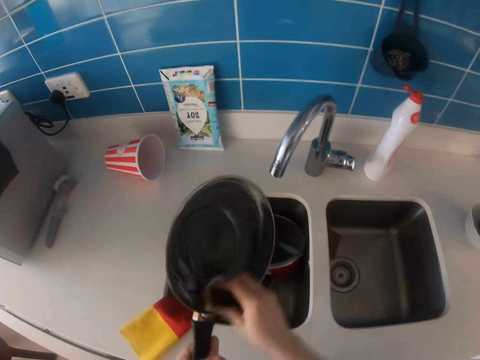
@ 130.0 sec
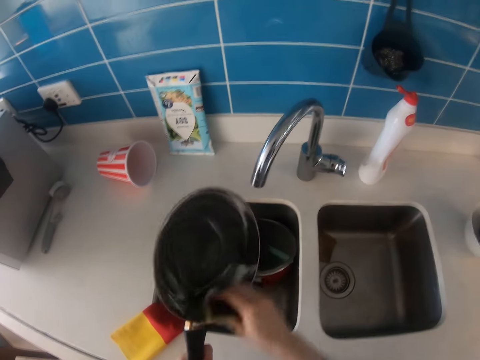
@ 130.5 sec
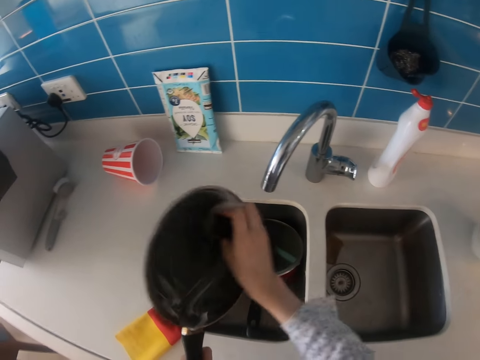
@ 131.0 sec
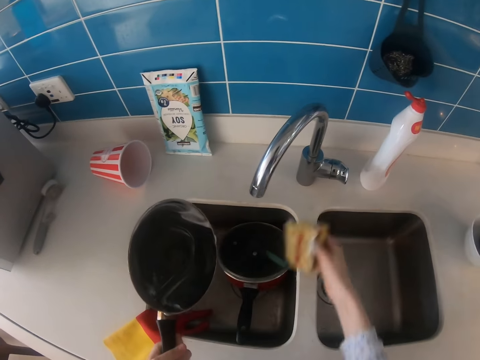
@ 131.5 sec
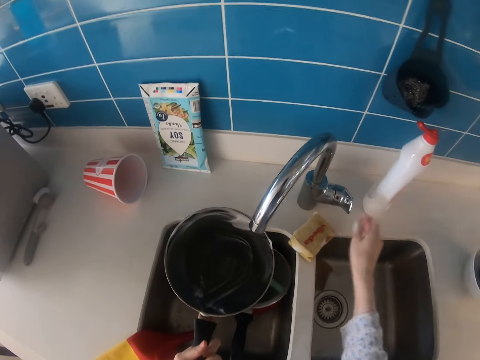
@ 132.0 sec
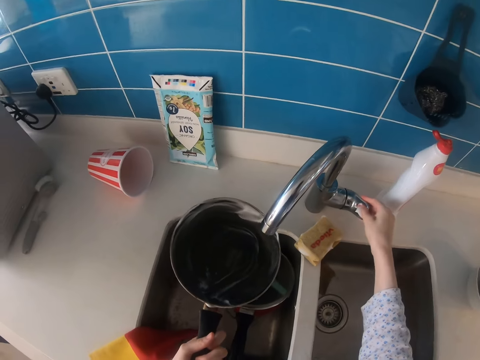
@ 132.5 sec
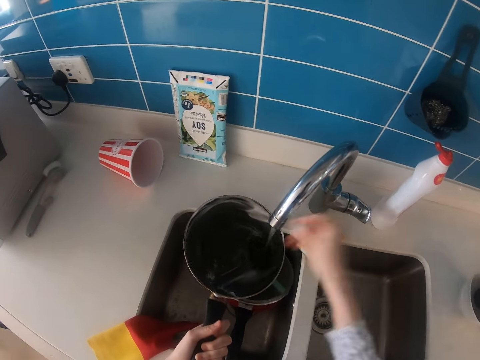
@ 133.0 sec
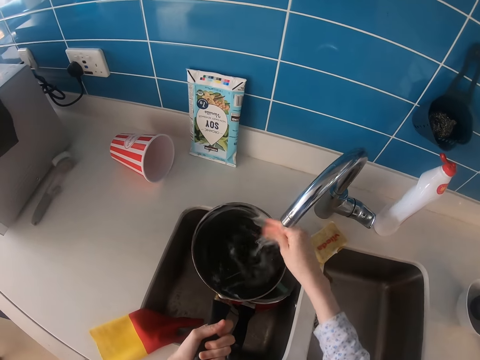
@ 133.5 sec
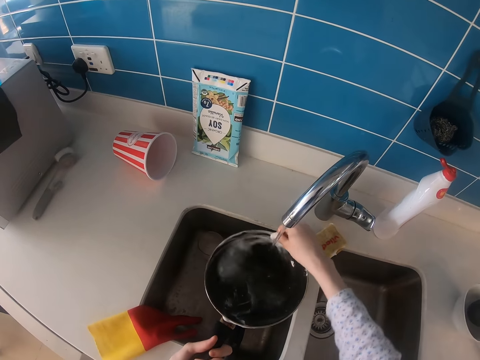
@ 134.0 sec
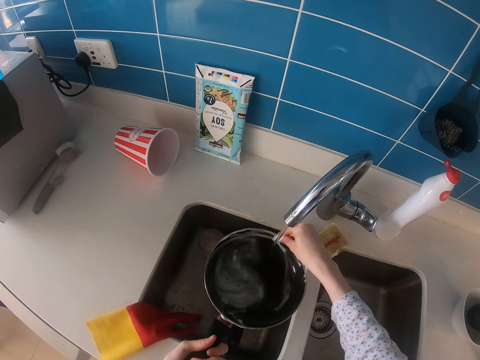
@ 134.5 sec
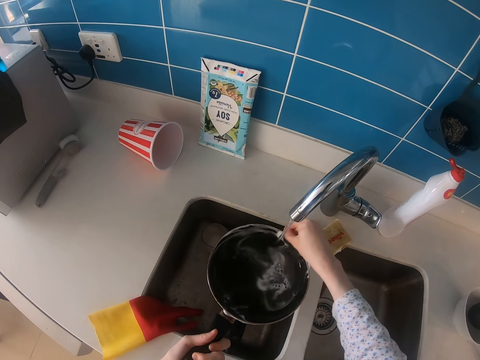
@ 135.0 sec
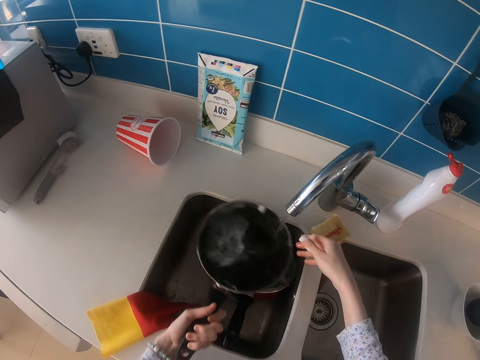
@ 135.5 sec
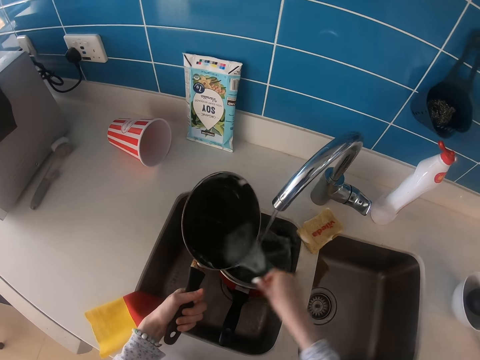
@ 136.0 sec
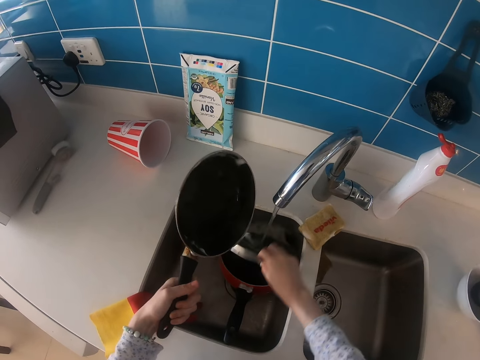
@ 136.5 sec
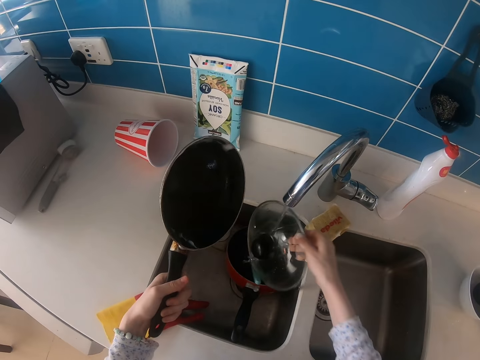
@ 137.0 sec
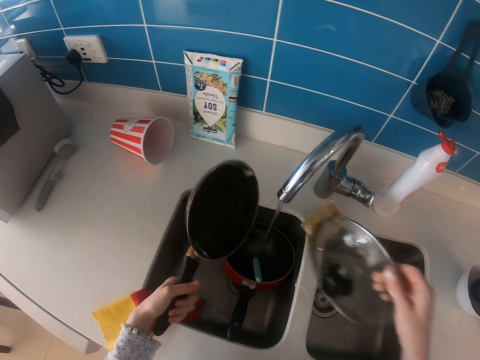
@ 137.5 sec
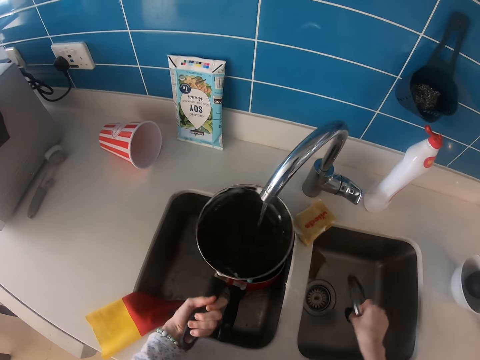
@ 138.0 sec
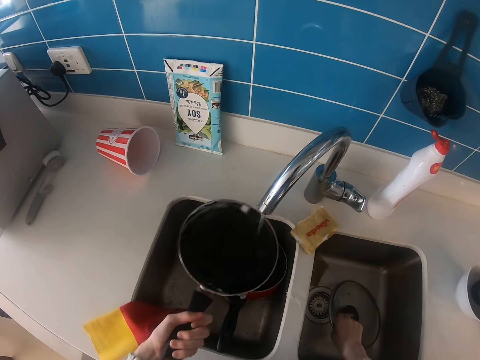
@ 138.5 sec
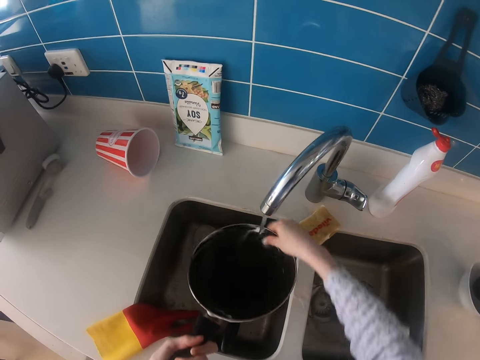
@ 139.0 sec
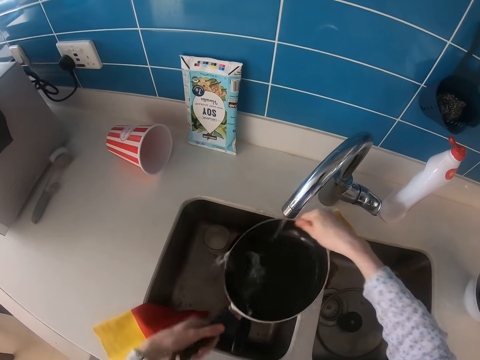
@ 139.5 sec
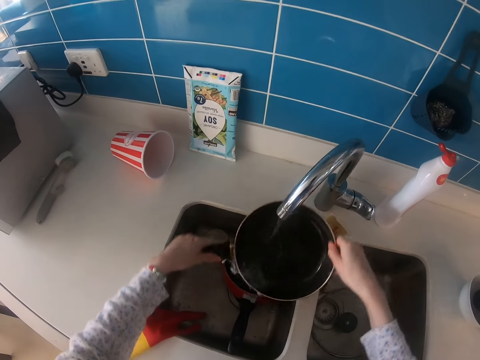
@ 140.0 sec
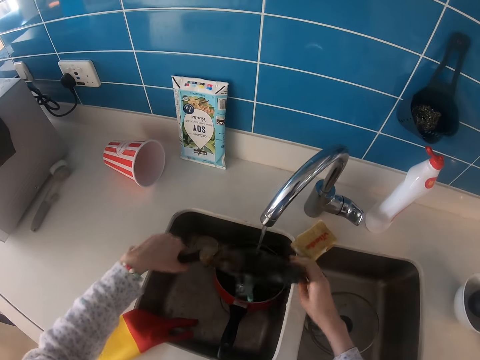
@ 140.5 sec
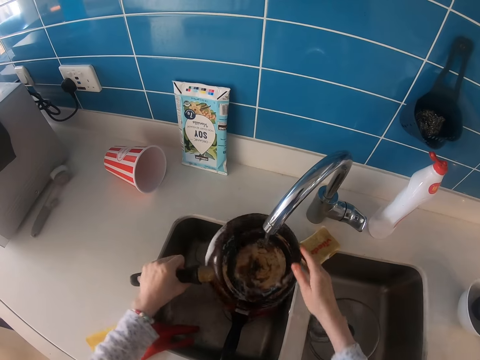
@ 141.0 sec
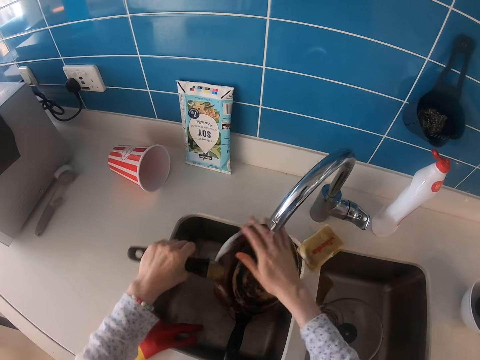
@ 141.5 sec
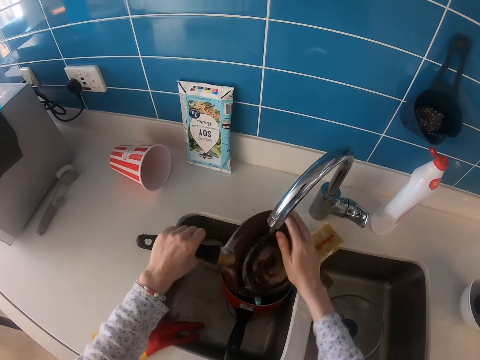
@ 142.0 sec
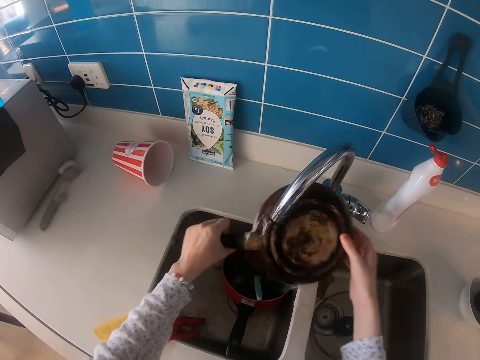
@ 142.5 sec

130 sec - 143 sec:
The camera wearer scrubs the pan. They put the dish sponge down. They turn on the tap. They rinse the pan. They wash their hand. They clean the pan. They pick up the dish lid. They clean the pan. They put the dish lid in the sink.

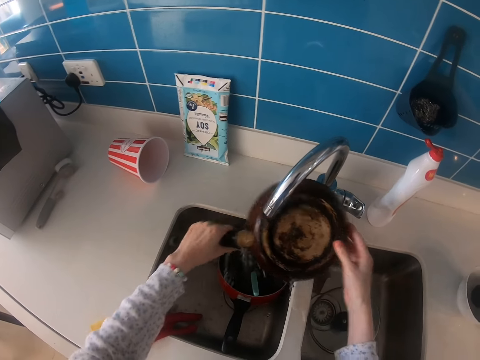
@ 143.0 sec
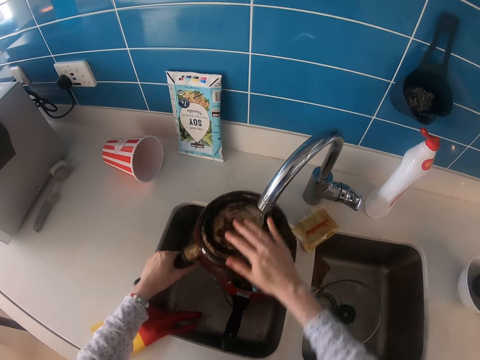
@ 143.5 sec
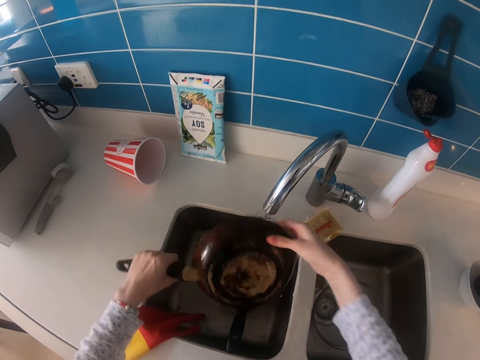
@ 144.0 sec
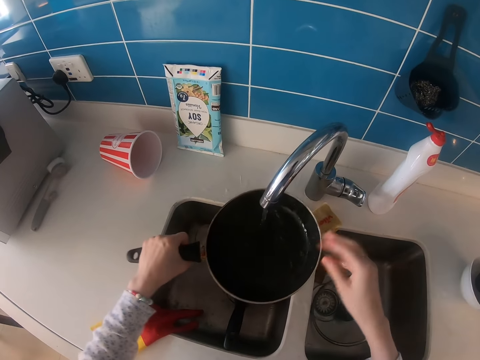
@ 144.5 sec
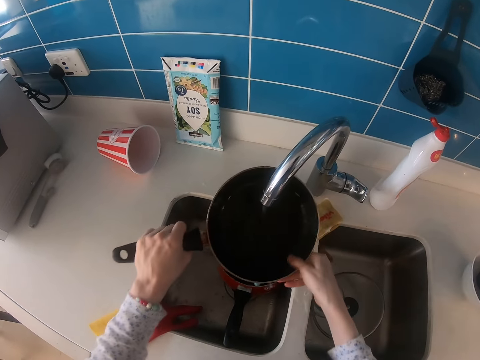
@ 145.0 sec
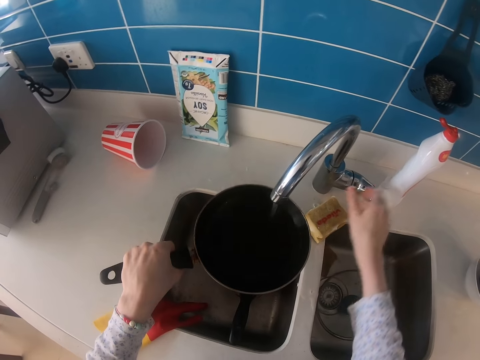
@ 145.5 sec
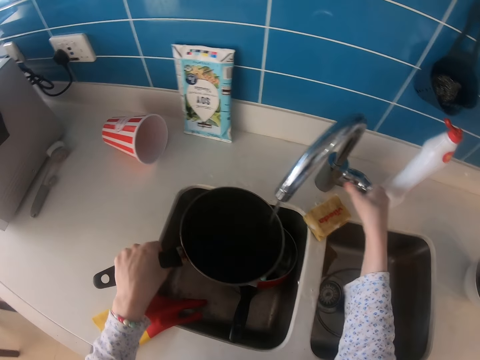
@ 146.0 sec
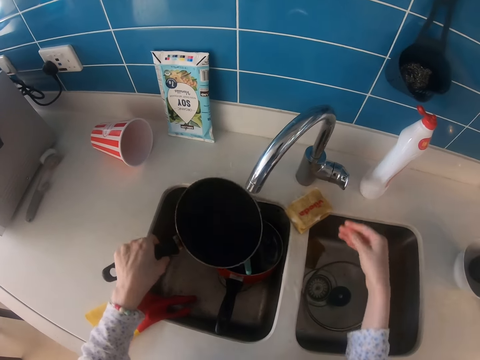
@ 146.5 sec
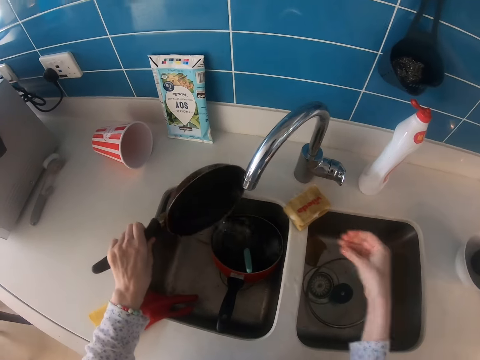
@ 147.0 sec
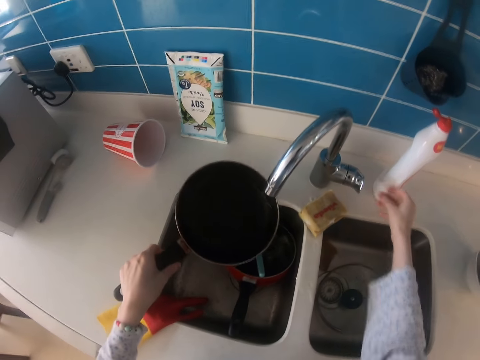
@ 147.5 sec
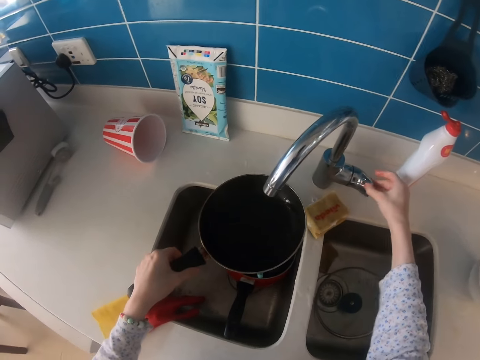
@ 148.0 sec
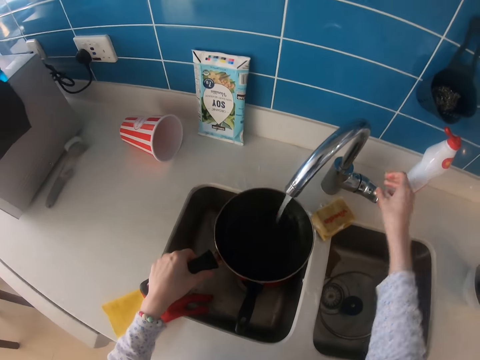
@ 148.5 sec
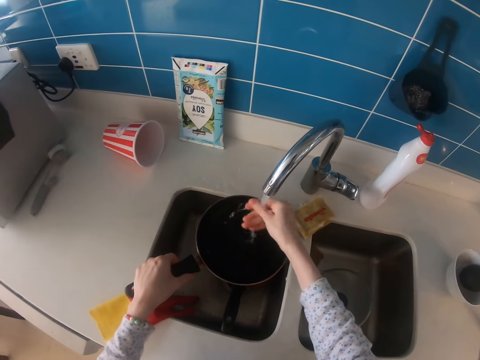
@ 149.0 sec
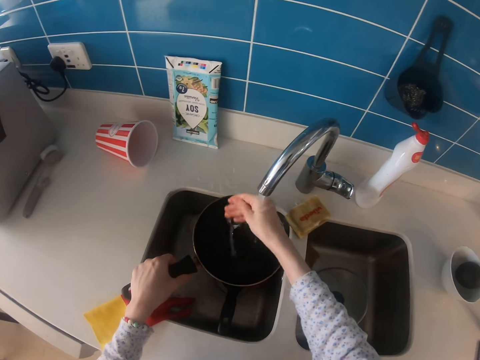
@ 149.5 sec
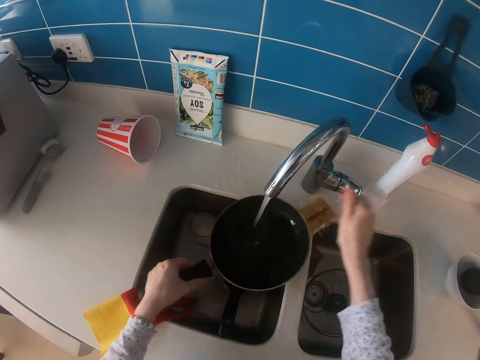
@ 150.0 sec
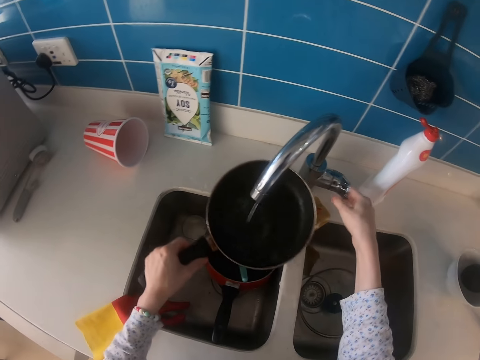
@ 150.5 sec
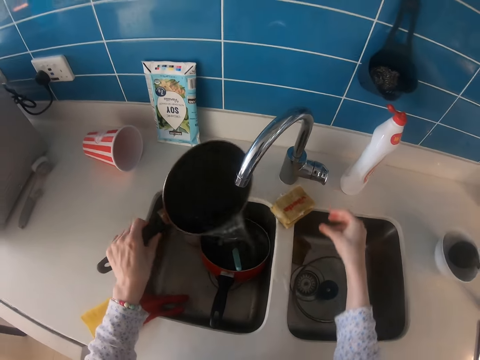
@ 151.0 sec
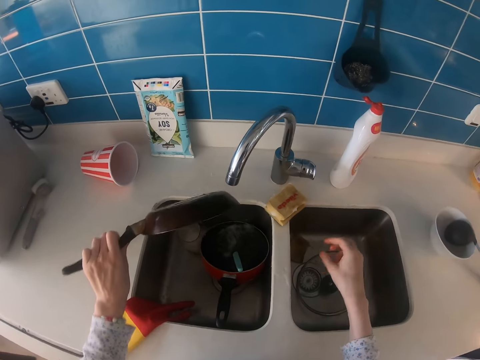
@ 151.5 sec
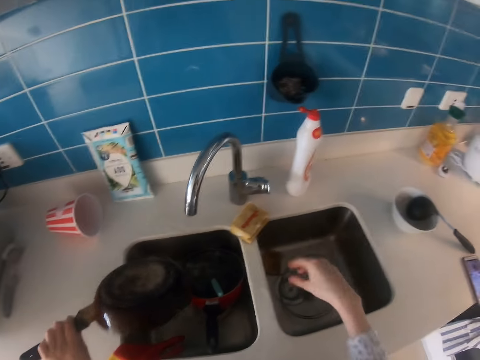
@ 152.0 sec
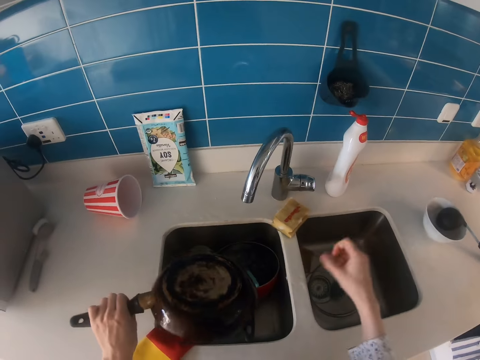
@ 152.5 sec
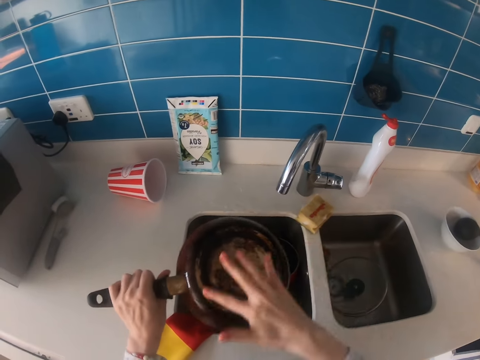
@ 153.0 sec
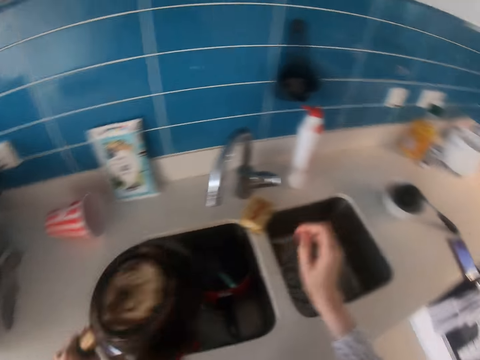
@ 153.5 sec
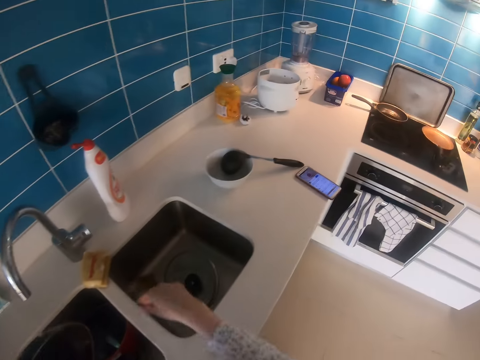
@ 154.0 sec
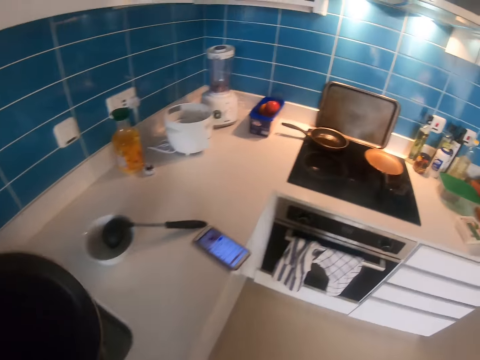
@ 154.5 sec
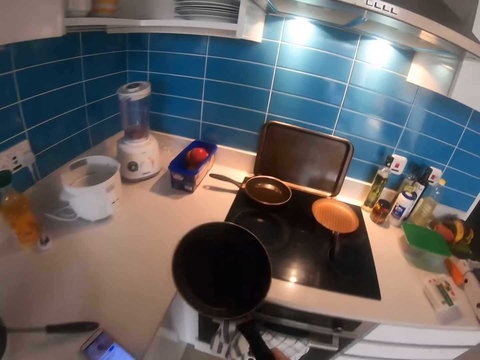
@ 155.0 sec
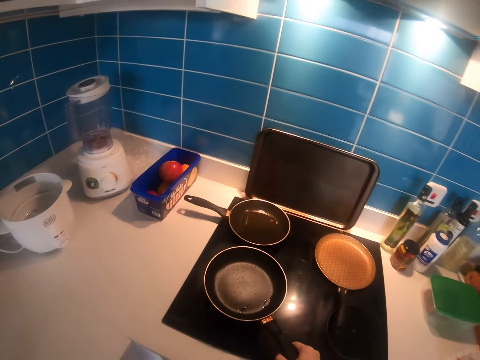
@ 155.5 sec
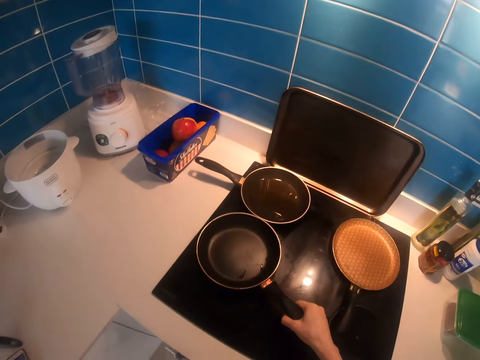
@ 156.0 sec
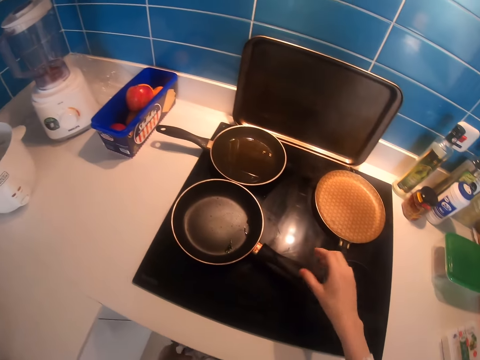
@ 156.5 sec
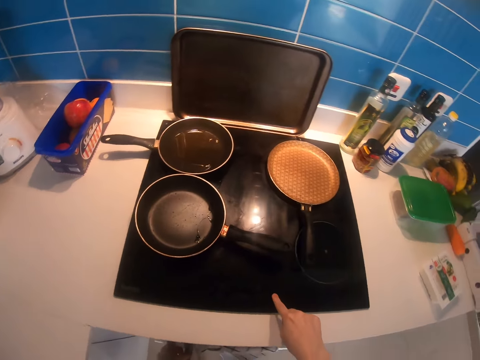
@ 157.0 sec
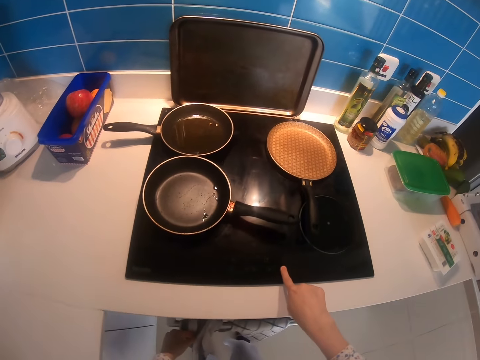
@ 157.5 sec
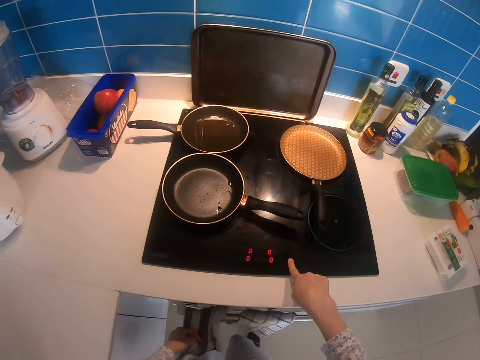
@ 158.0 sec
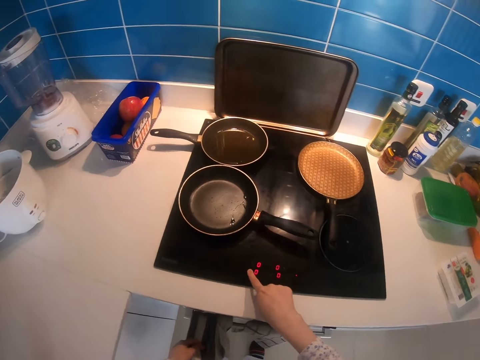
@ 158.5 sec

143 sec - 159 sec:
The camera wearer cleans the pan. He turns the tap off. He turns the tap on. He cleans the hand. He turns the tap off. He pours water in the sink. He rinses the pan. He shakes his hand. He coughs. He puts the pan on the cooker.
